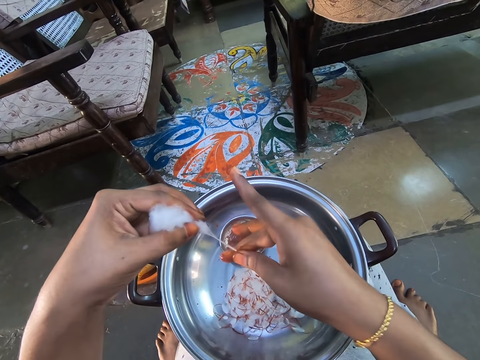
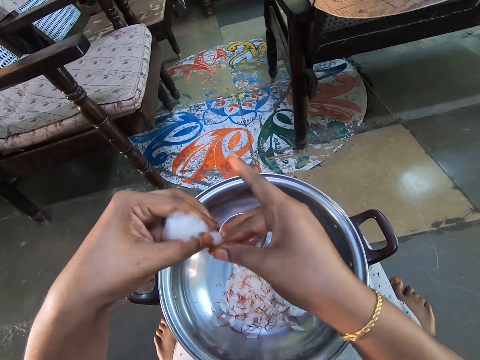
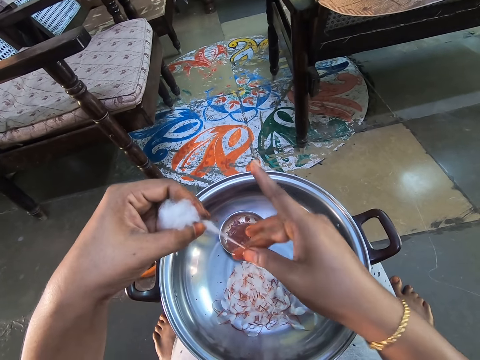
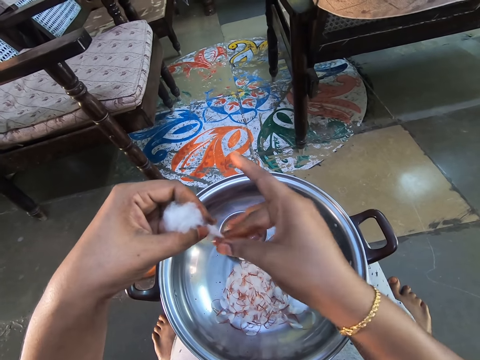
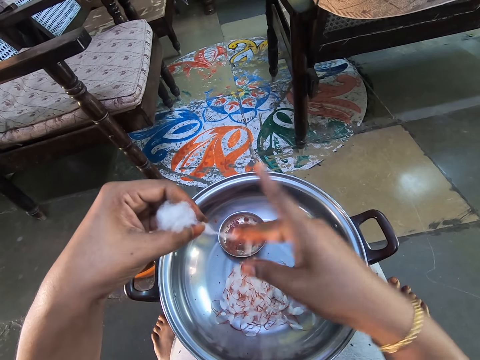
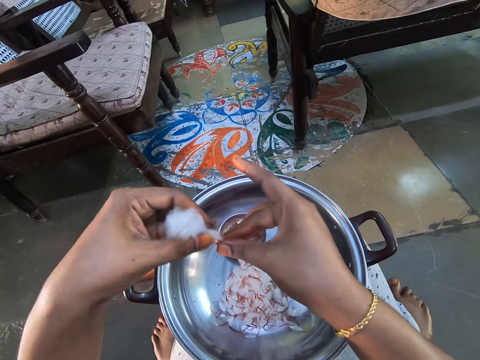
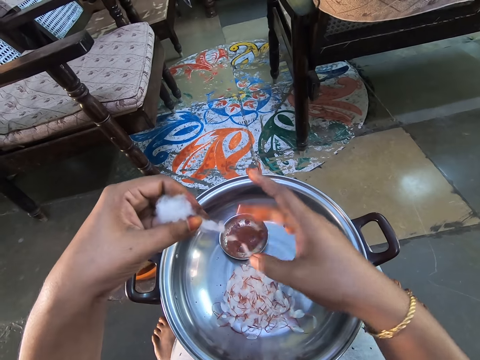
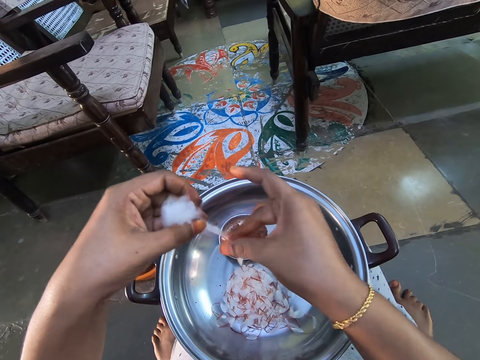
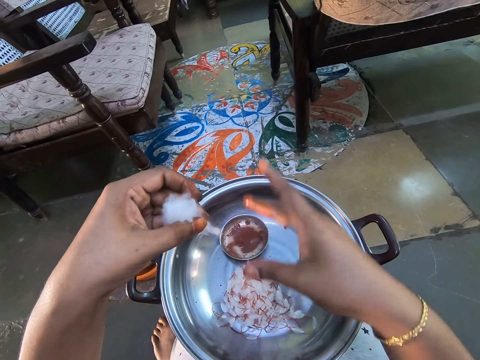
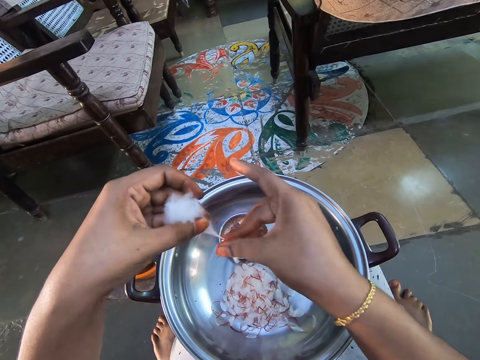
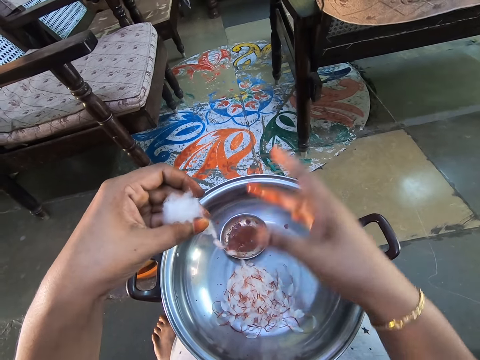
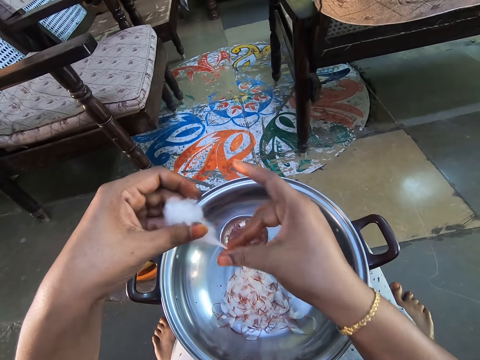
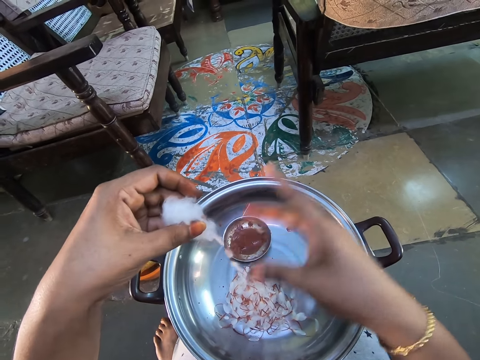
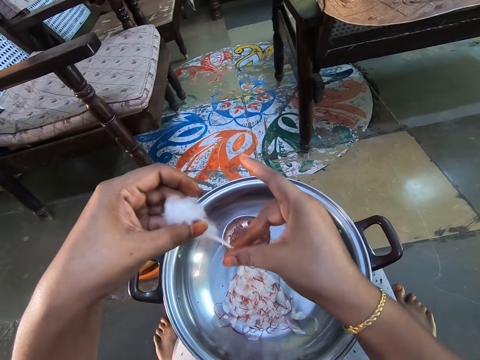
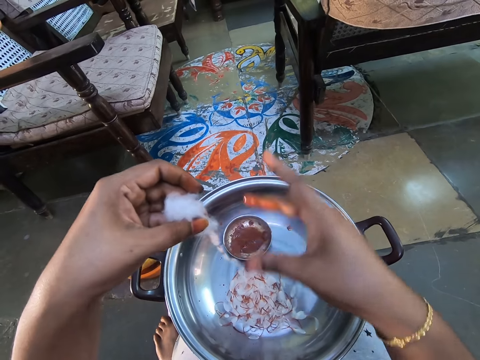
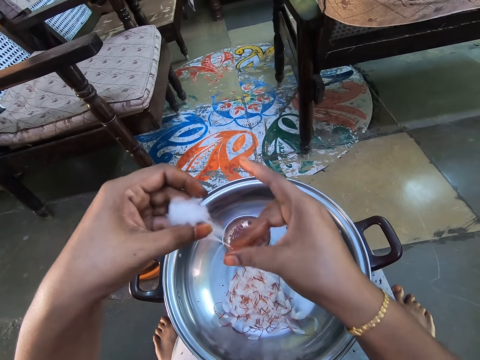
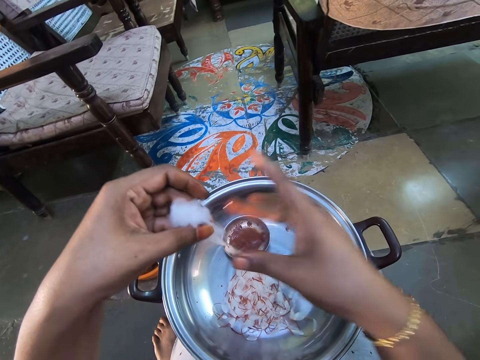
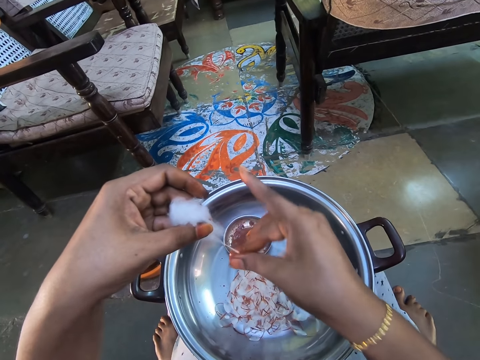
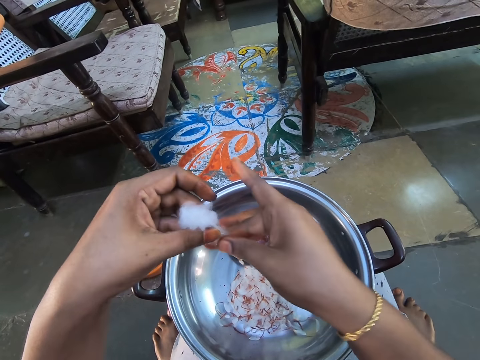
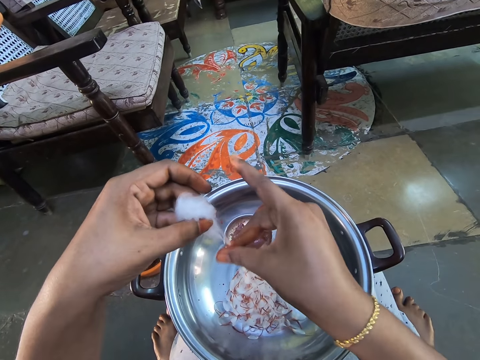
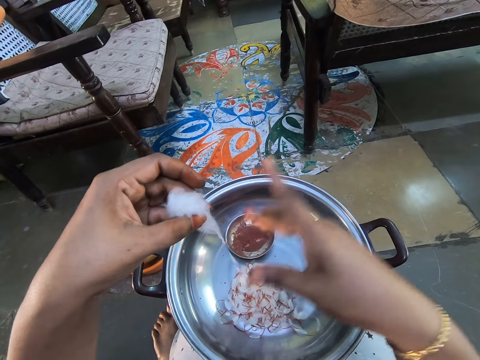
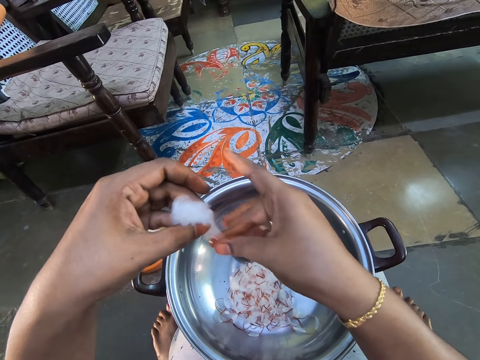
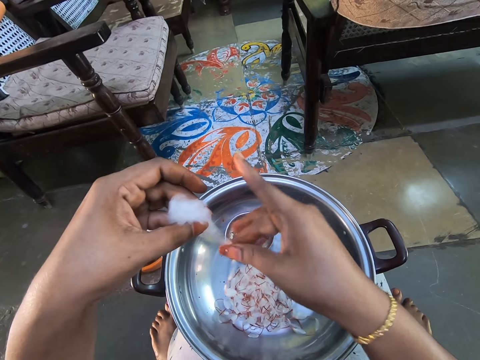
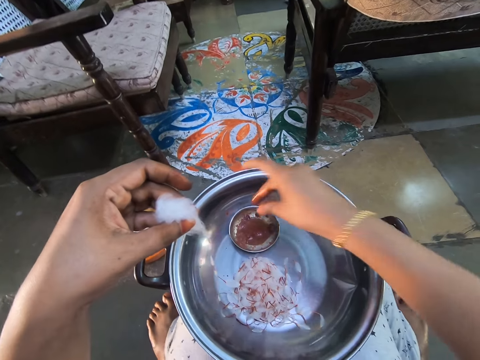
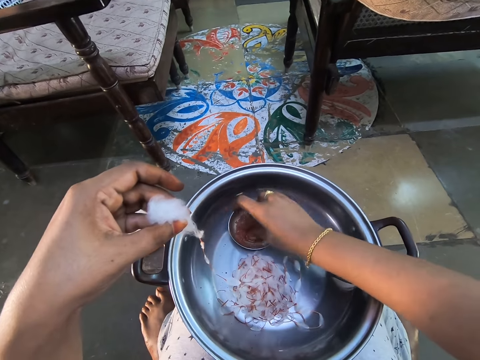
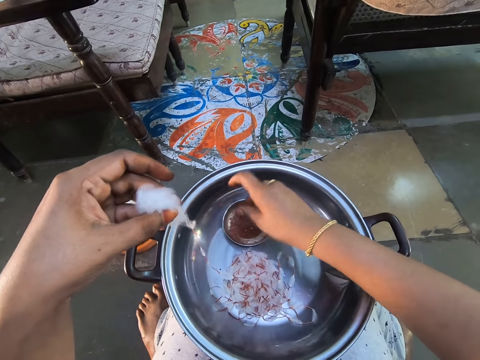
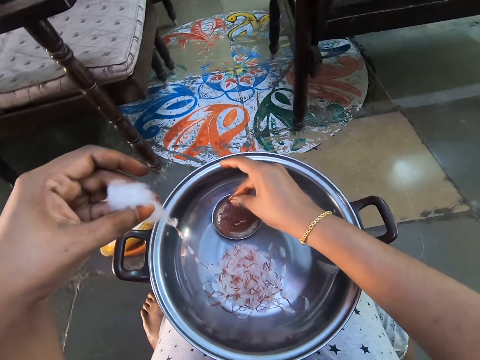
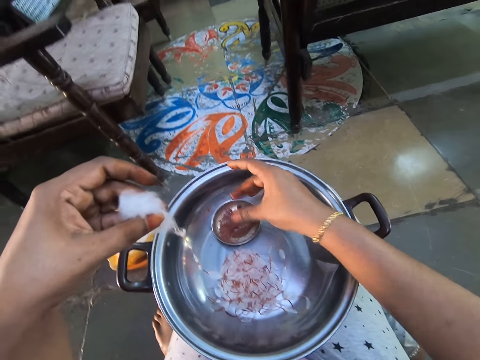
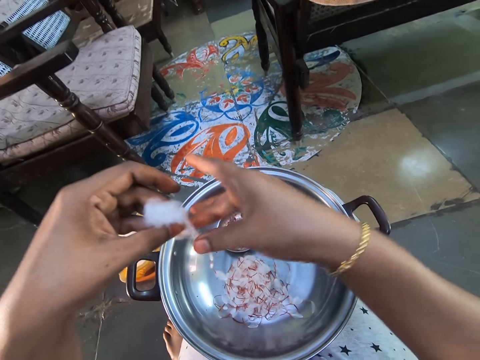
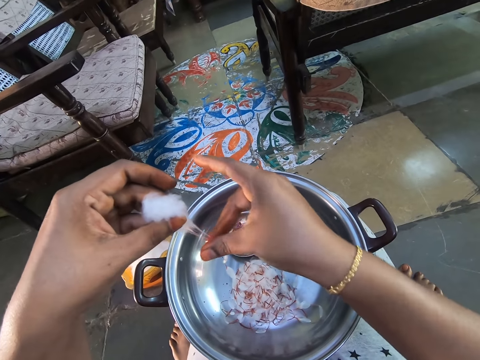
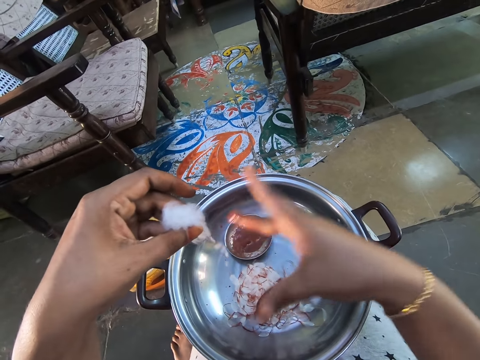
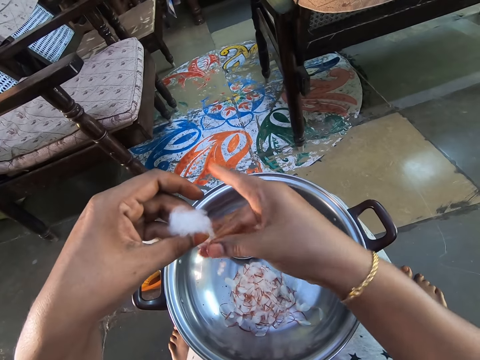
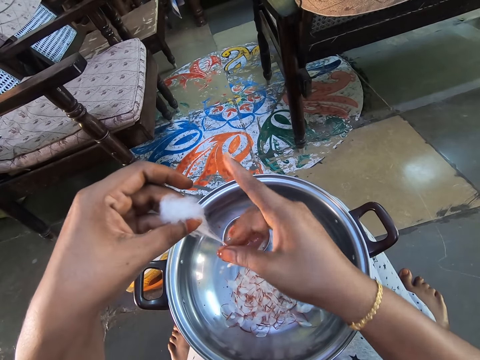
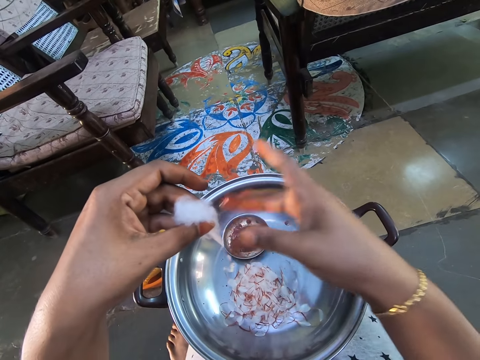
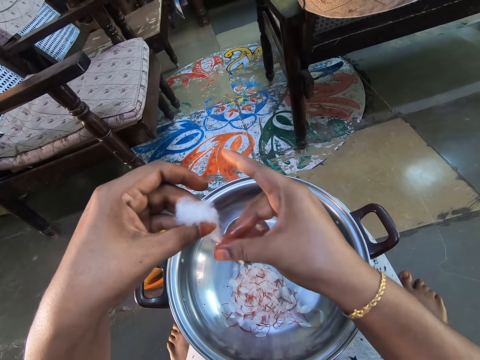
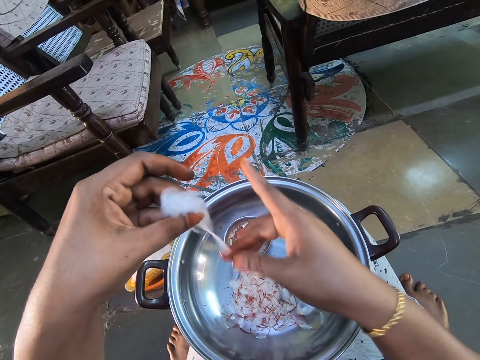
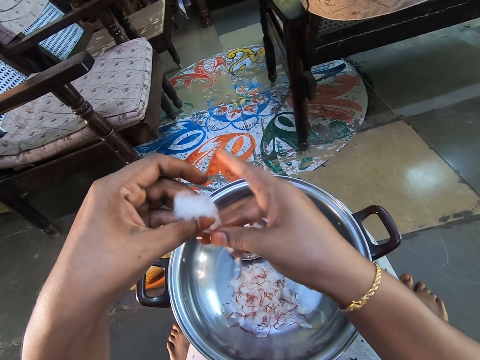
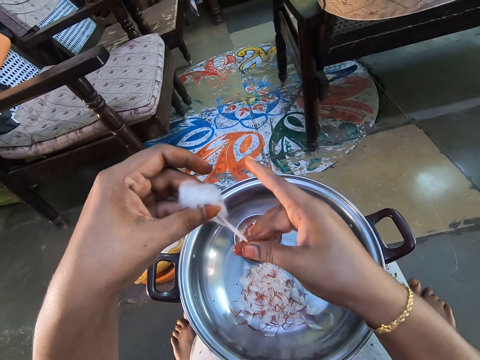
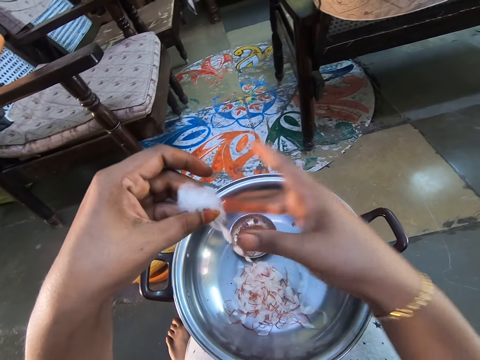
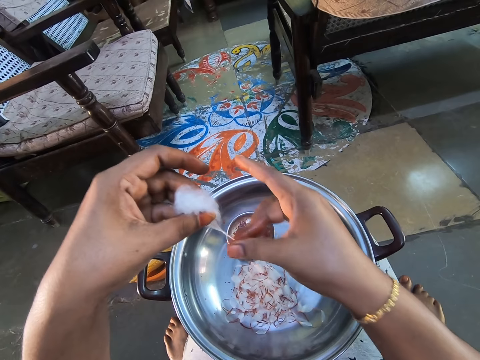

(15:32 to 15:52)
The camera wearer dips fingers into the paste. She rubs the paste in between her fingers. She rolls the cotton with the paste.

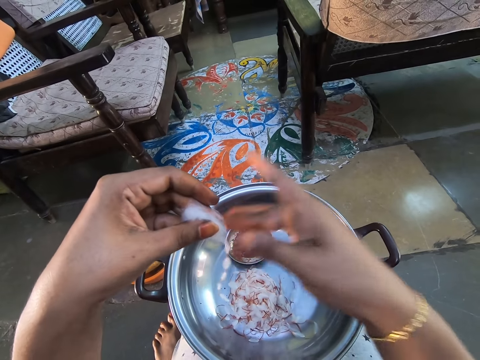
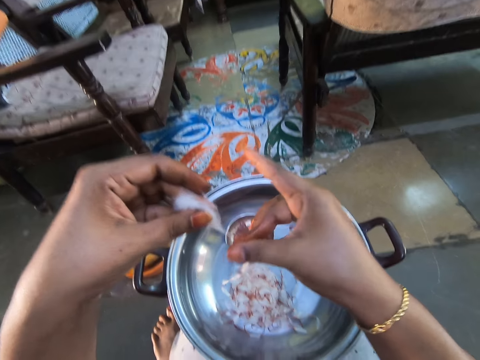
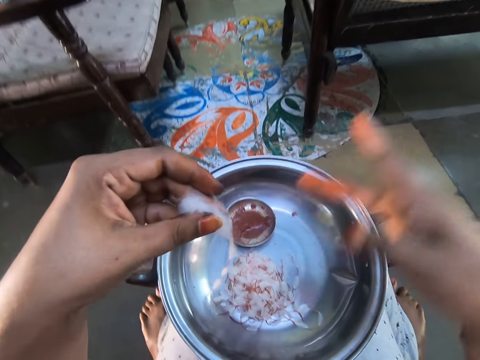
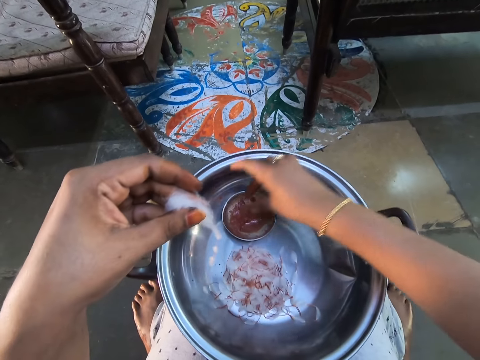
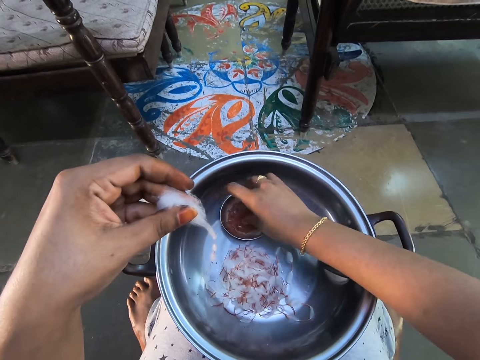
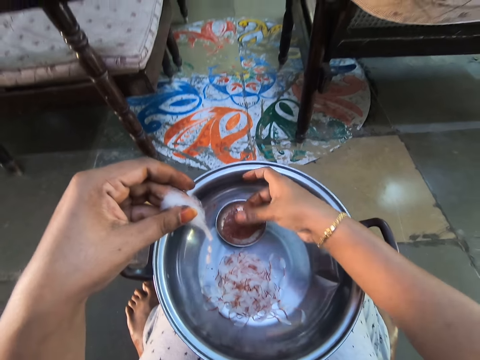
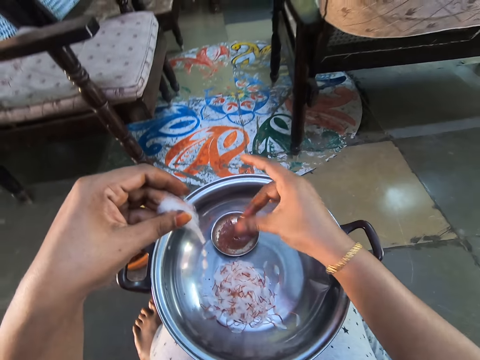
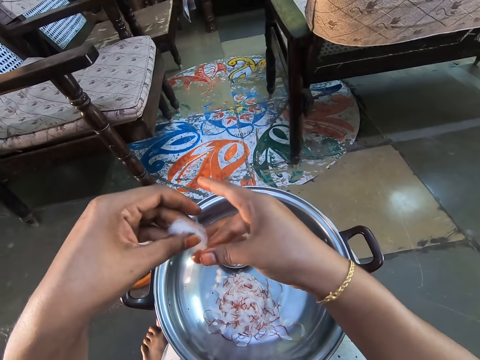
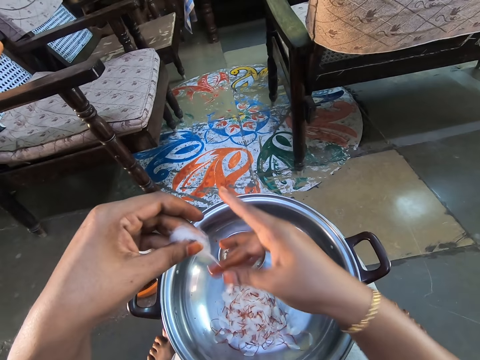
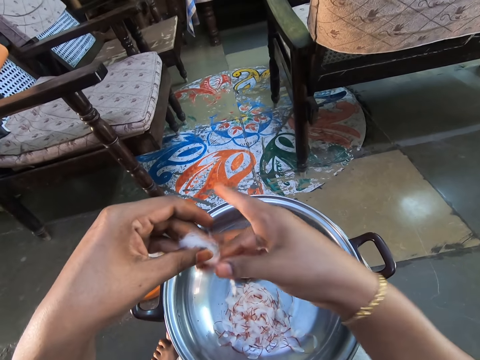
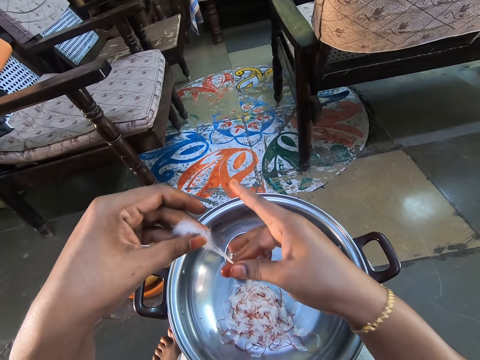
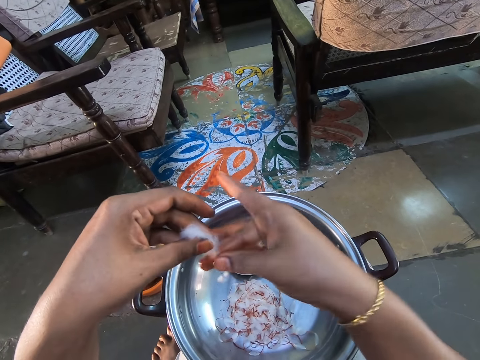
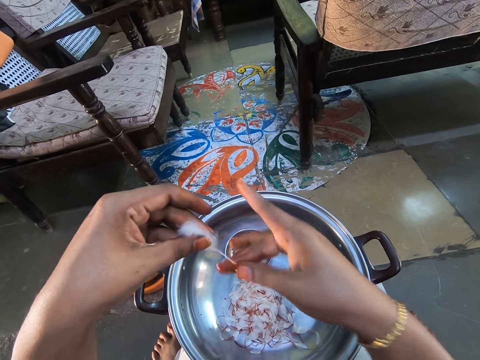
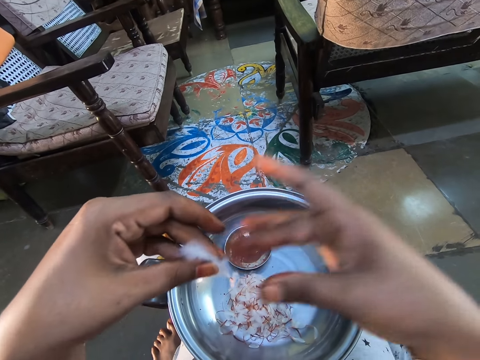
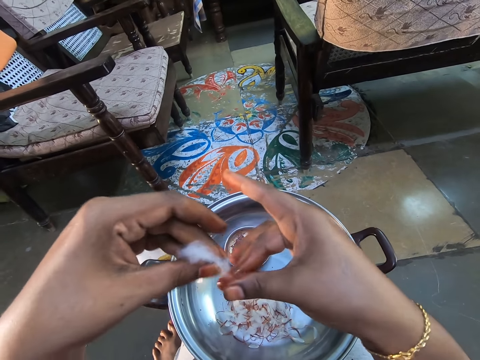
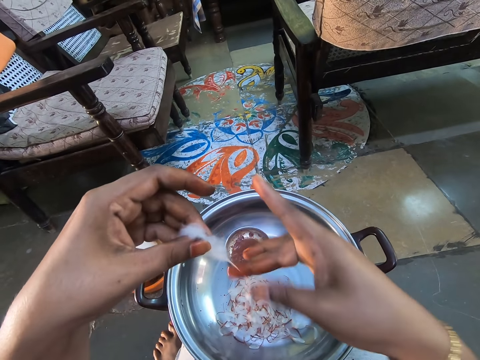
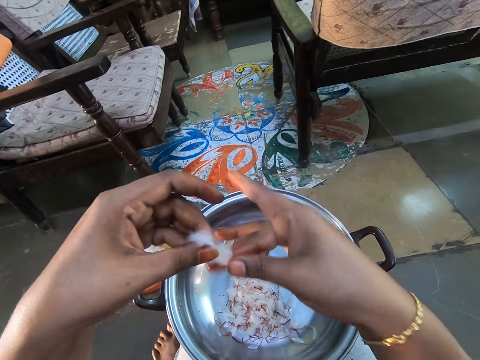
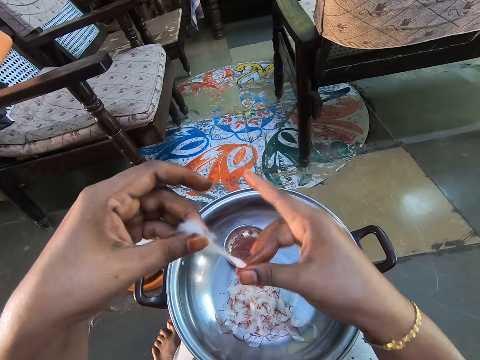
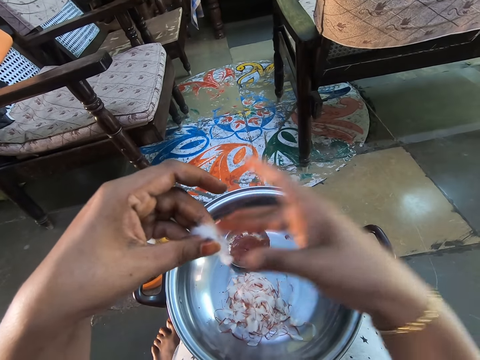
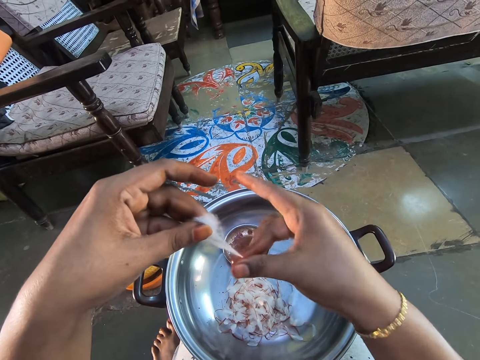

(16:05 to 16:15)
The camera wearer dips fingers into the paste. She rubs the paste in between her fingers. She rolls the cotton with the paste.
